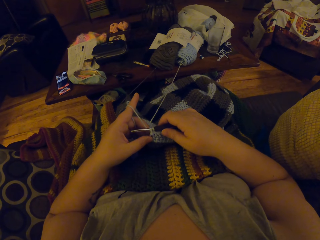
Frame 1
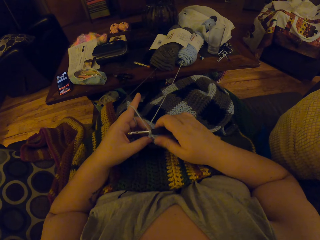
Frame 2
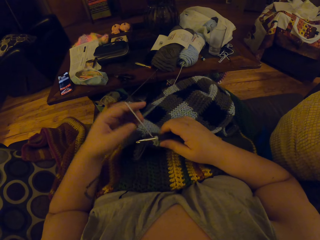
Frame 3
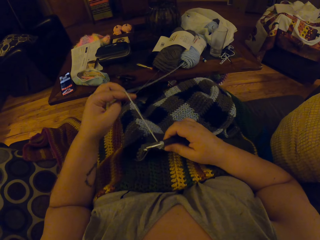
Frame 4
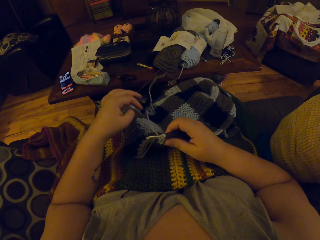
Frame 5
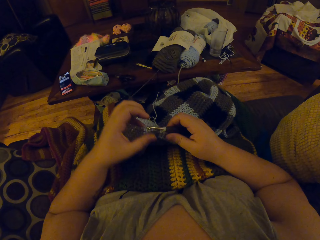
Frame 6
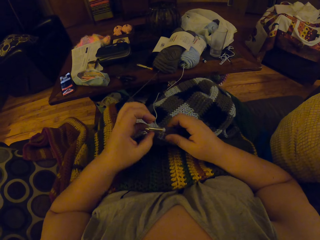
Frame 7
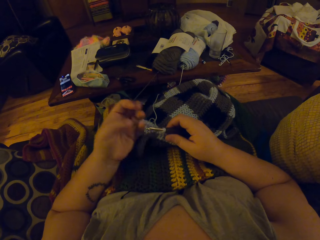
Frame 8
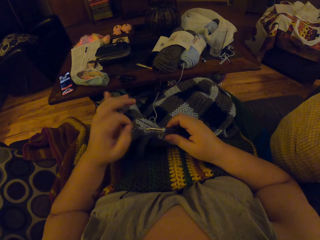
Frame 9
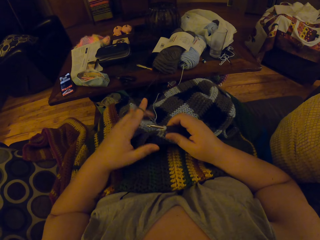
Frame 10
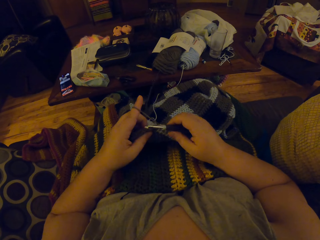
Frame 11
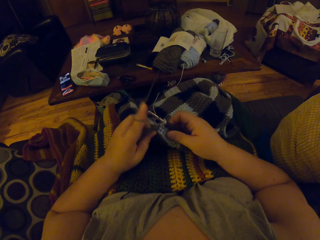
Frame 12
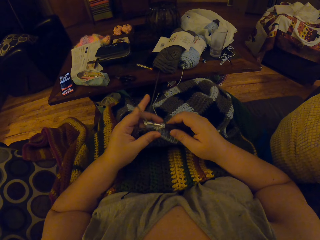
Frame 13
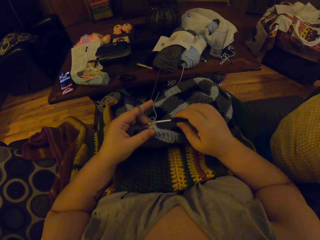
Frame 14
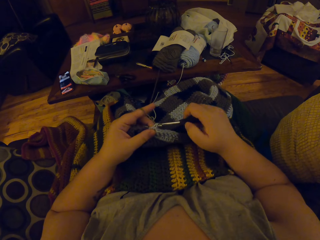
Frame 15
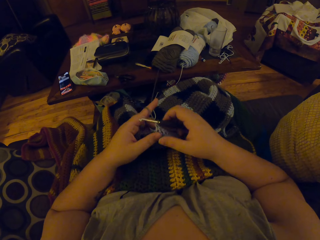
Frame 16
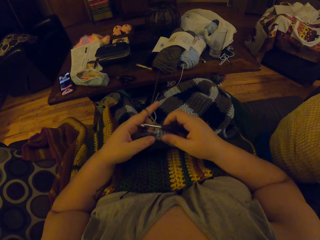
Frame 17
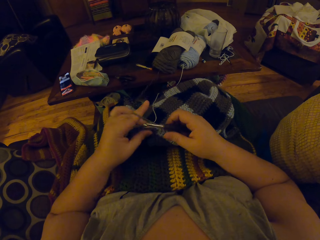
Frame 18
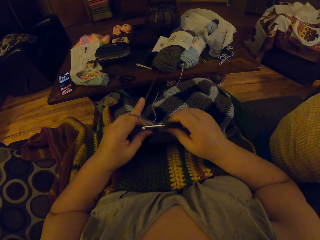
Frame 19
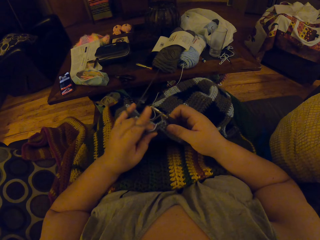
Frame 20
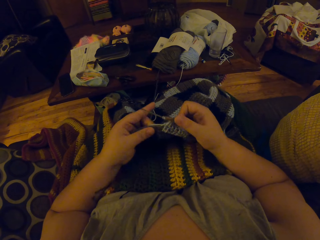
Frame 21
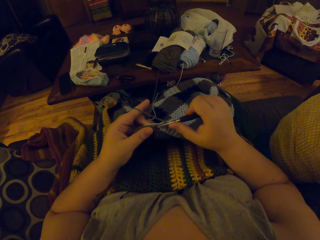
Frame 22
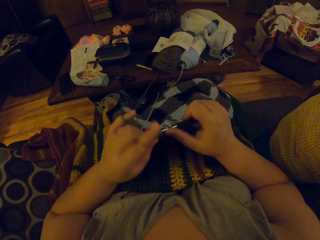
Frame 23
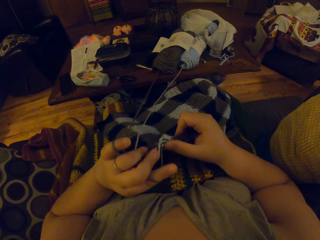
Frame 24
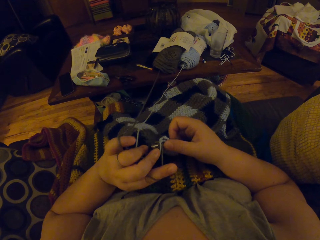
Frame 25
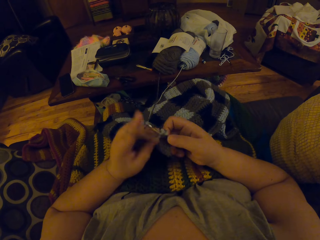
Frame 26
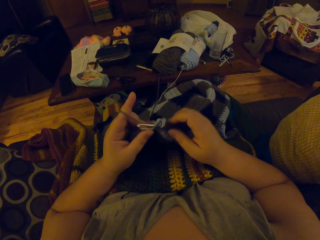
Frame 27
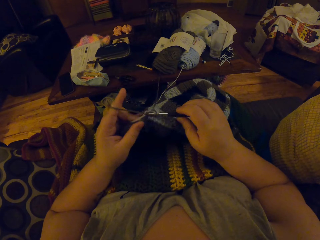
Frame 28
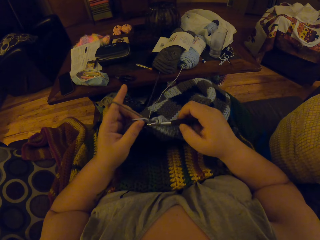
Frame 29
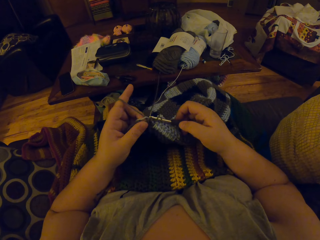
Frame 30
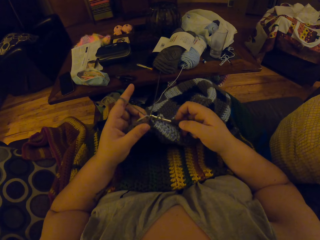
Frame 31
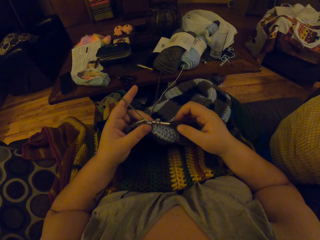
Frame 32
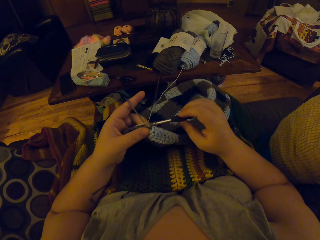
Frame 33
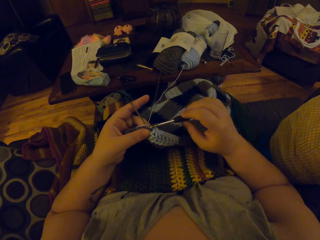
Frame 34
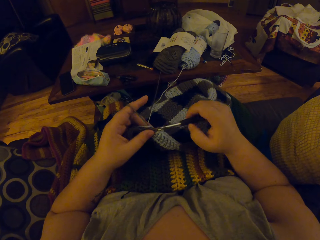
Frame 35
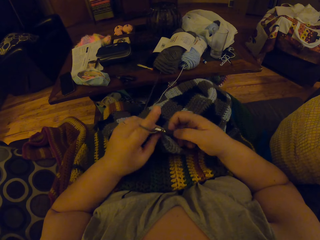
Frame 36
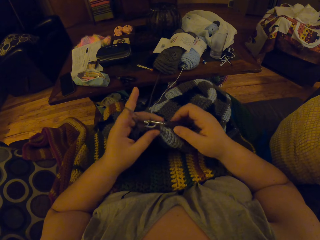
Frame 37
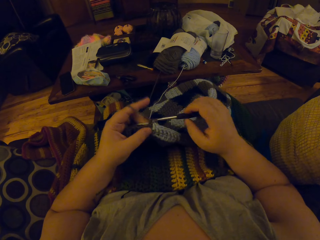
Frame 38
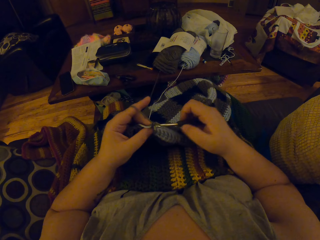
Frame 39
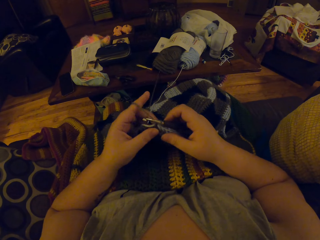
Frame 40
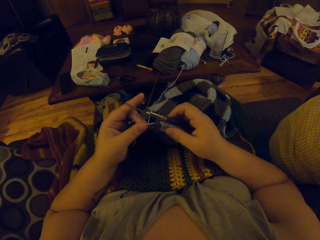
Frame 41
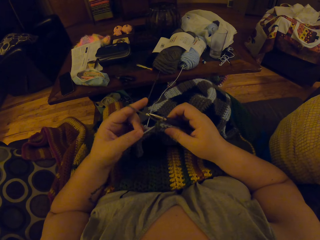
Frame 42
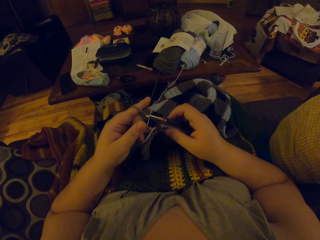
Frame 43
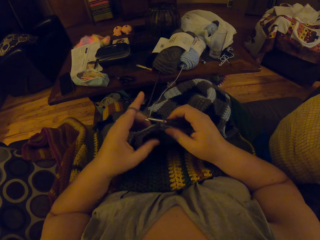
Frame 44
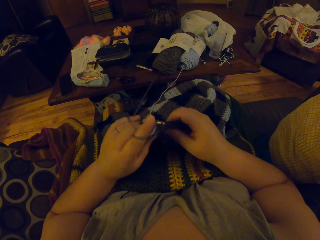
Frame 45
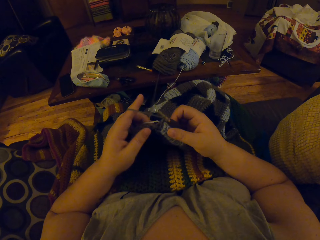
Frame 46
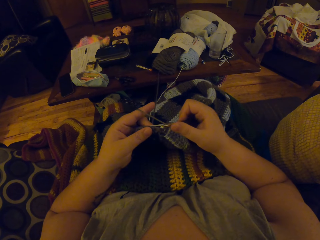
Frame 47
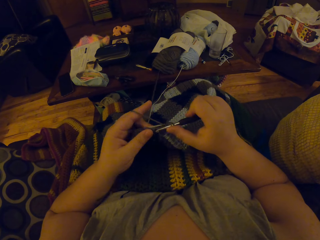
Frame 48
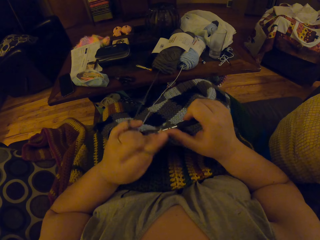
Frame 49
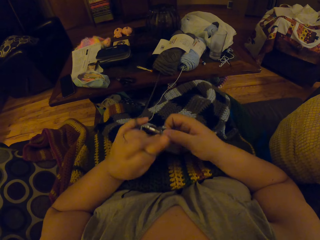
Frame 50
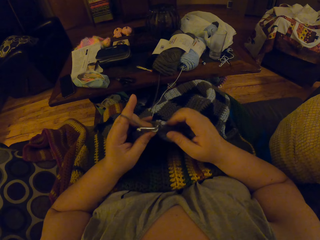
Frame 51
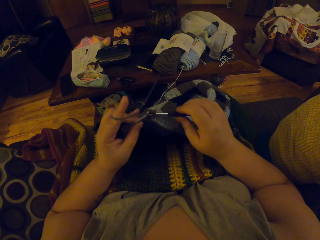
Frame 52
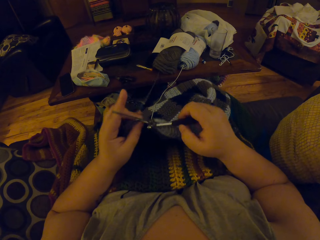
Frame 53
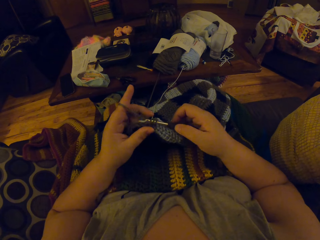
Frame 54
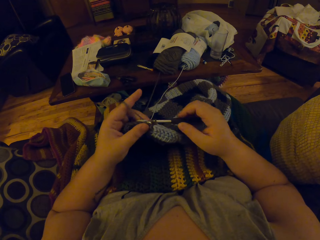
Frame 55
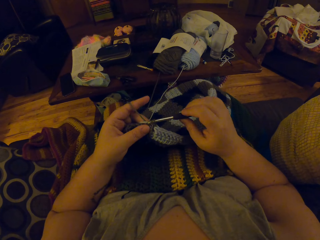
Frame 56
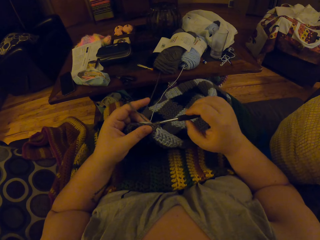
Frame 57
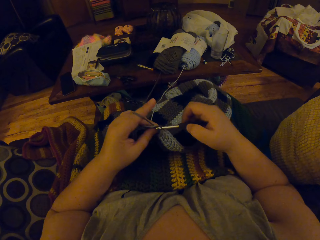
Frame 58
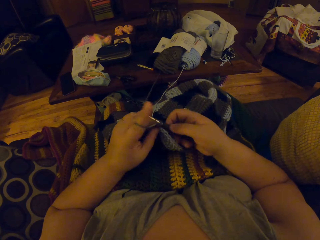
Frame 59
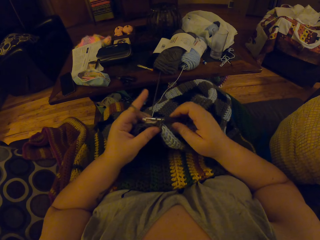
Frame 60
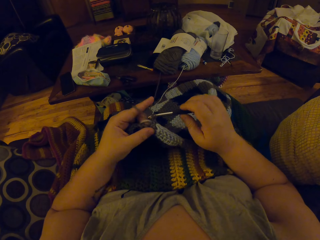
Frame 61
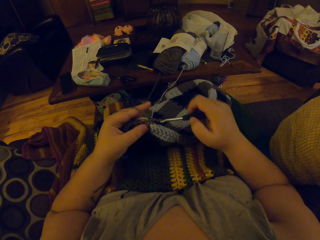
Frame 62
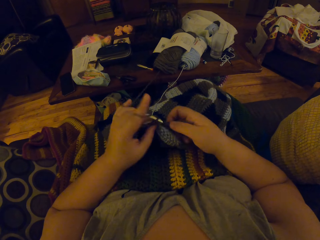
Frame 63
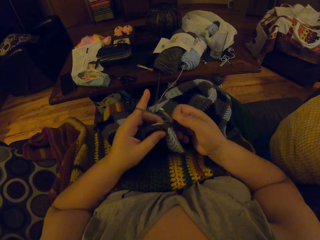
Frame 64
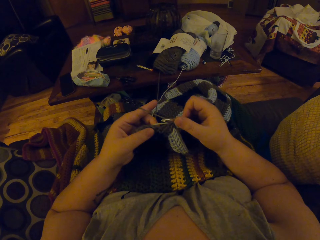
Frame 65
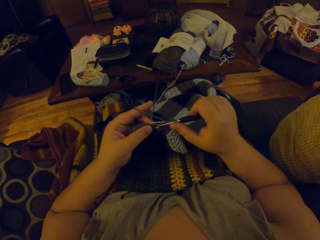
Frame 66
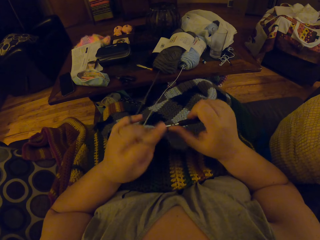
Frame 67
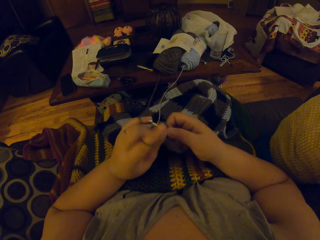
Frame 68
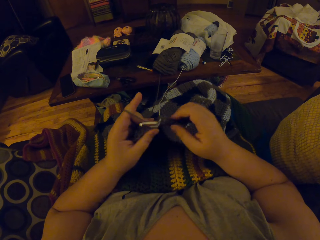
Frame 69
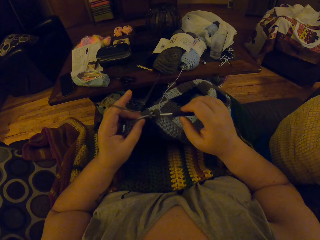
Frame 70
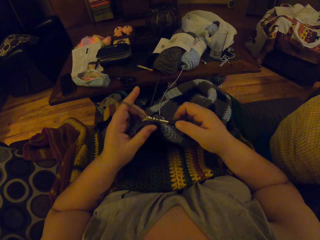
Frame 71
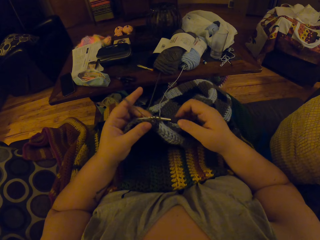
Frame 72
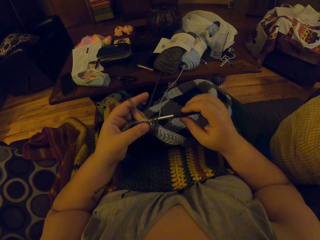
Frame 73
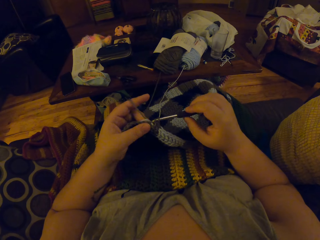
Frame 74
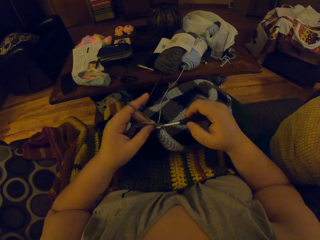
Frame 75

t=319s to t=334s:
The camera wearer unrolls the yarn on her finger. She rolls the yarn on her finger. She crochets a grey colored wool or fabric with a crochet hook. She straightens the yarn and knits the fabric.

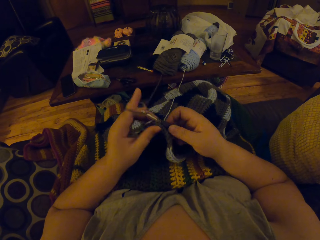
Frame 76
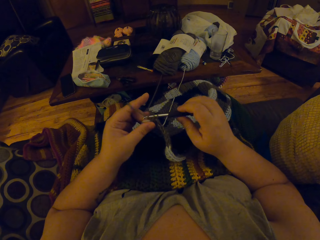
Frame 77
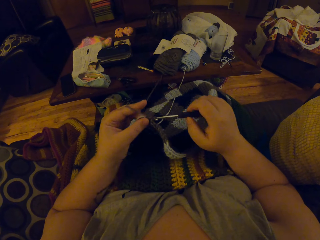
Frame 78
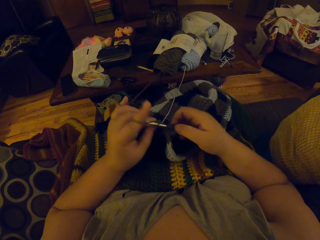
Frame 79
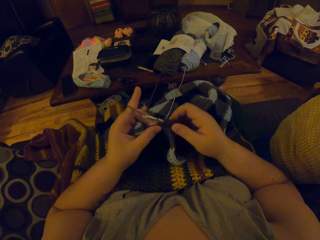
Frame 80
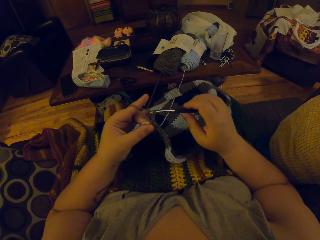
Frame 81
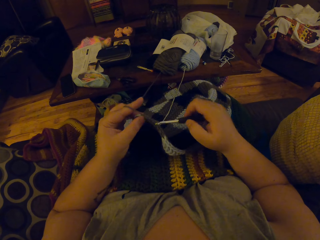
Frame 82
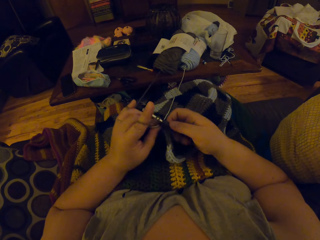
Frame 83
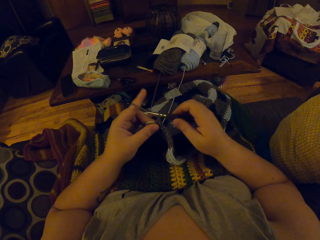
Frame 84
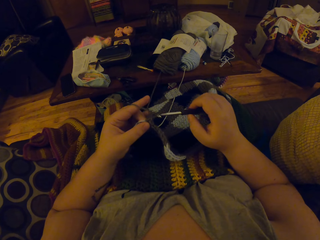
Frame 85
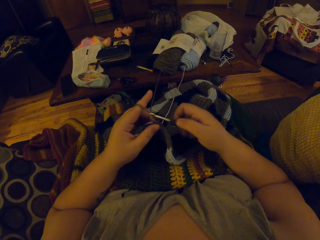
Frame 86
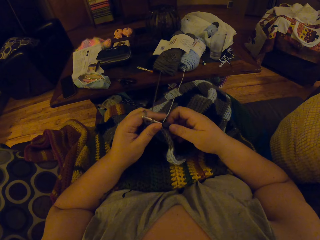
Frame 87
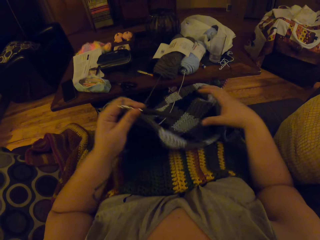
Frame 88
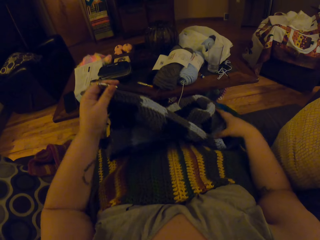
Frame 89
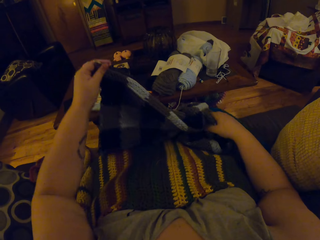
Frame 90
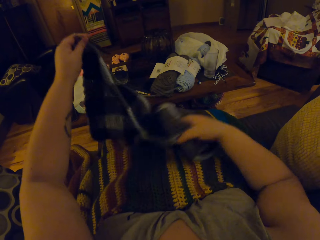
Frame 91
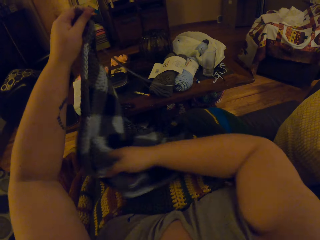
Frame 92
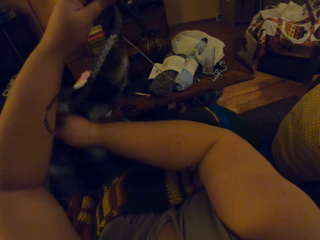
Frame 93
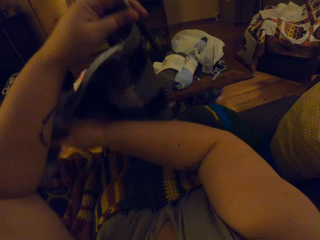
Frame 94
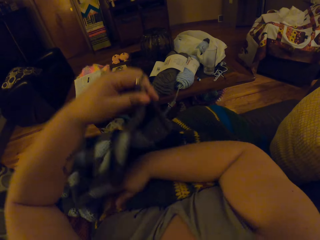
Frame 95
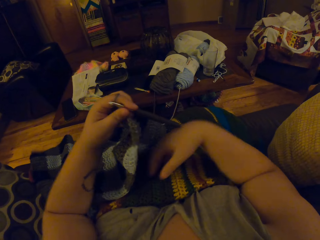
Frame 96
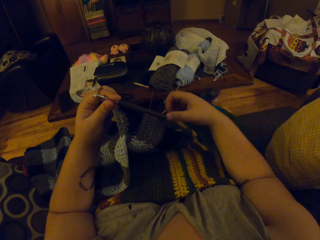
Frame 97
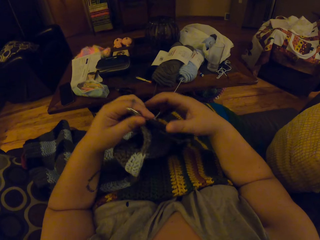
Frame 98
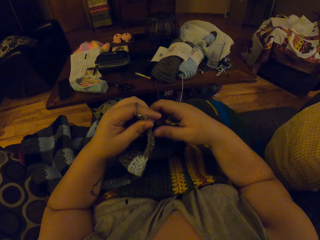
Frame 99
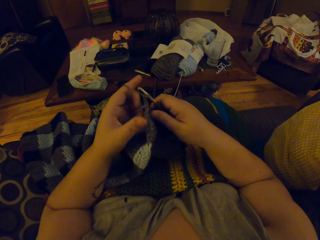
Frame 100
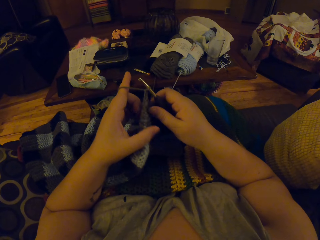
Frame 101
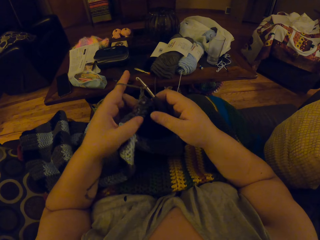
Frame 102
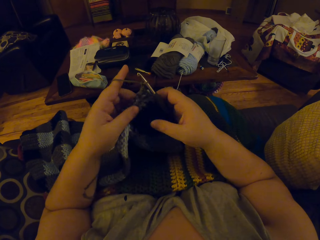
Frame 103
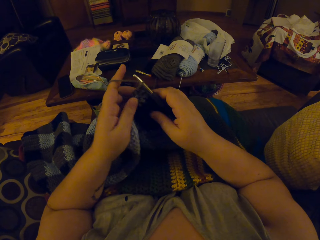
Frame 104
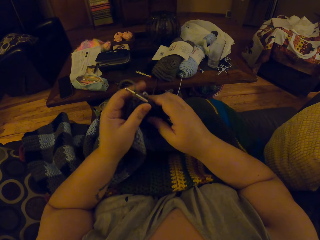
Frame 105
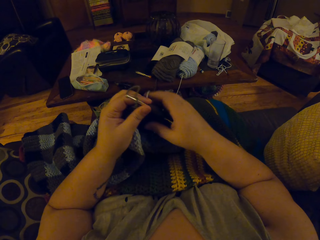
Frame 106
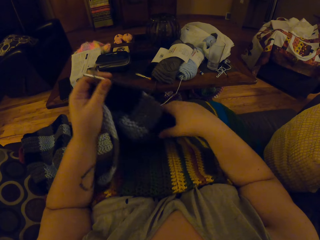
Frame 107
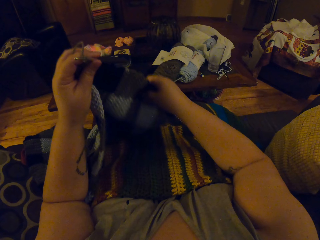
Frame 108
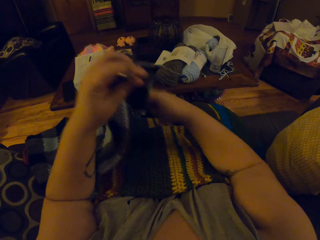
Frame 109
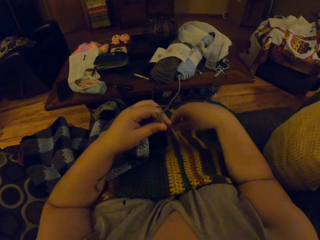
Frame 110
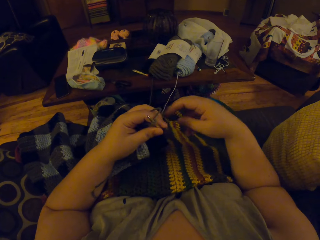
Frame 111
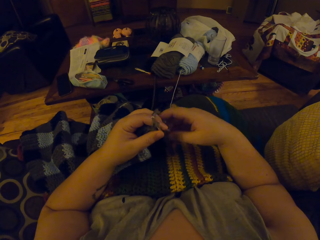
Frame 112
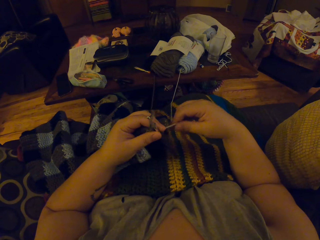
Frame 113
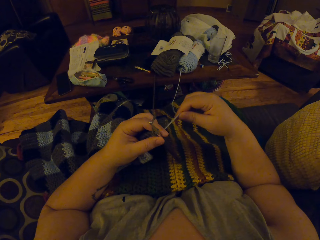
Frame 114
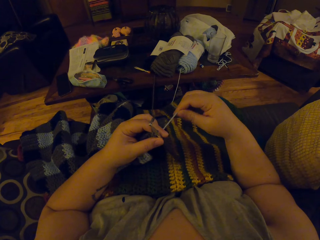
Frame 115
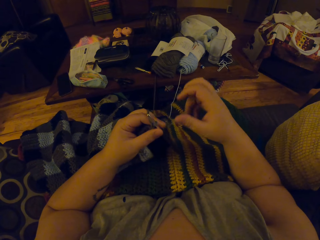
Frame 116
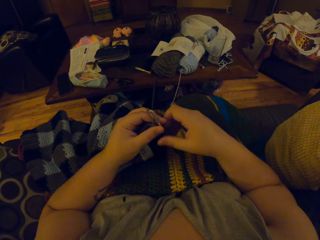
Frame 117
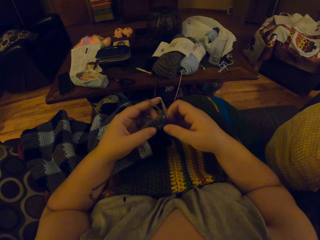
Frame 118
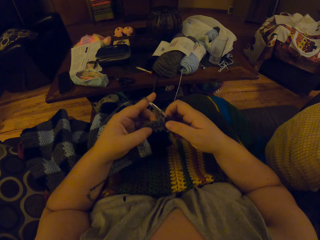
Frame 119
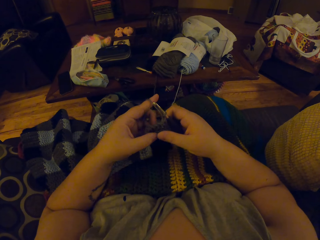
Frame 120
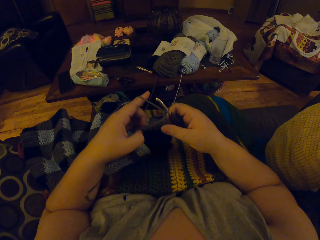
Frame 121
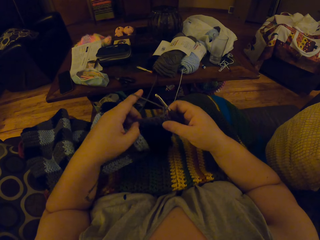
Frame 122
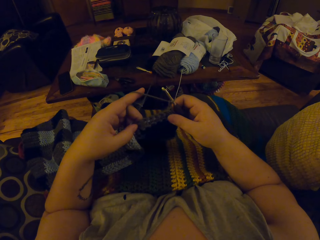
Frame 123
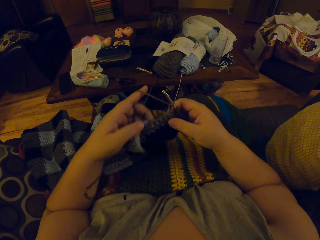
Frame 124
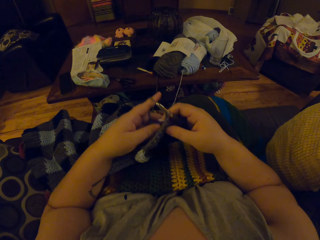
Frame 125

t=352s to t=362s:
The camera wearer adjusts the crocheted wool. They turn a fabric, align the fabric, straighten a yarn, and straighten the fabric.
